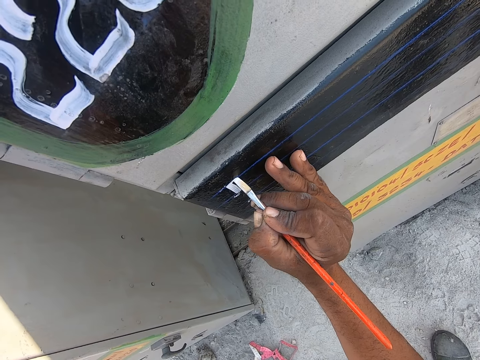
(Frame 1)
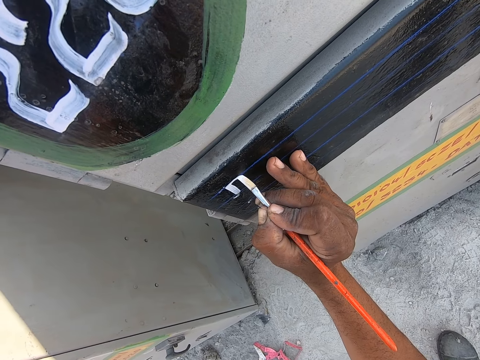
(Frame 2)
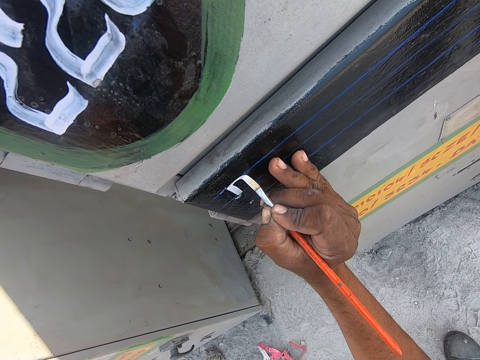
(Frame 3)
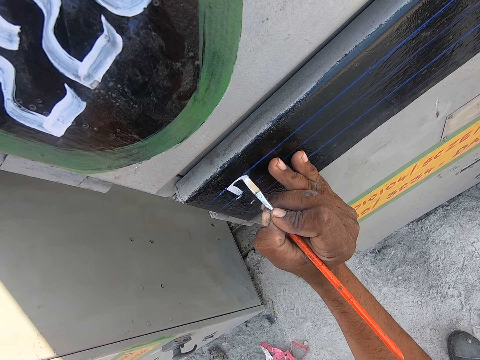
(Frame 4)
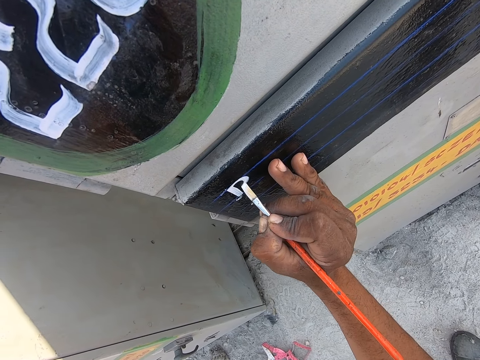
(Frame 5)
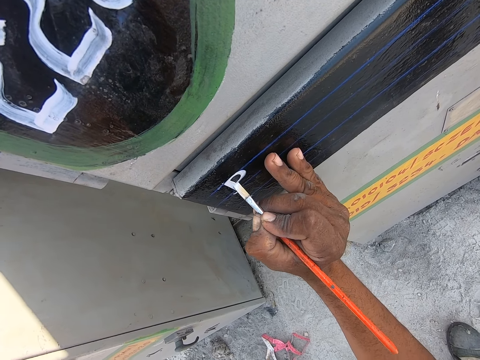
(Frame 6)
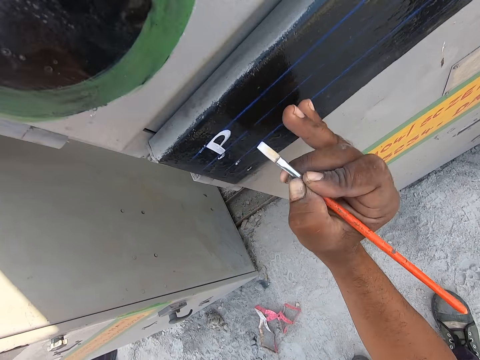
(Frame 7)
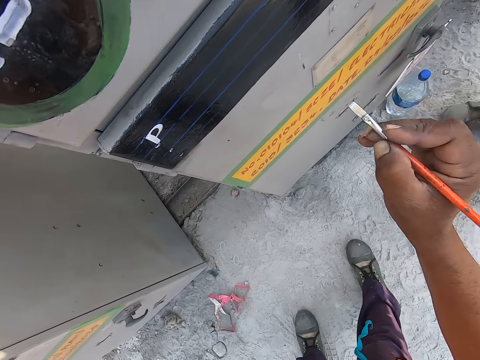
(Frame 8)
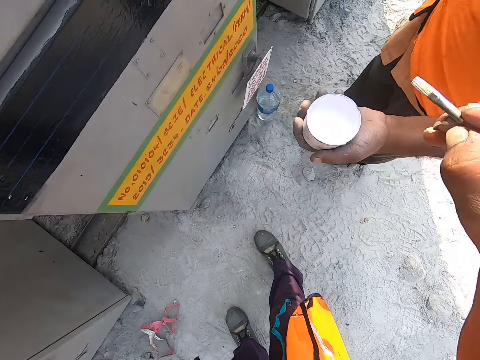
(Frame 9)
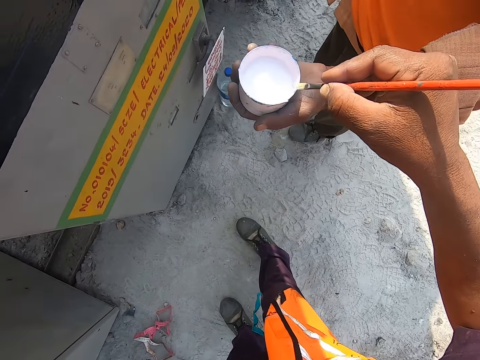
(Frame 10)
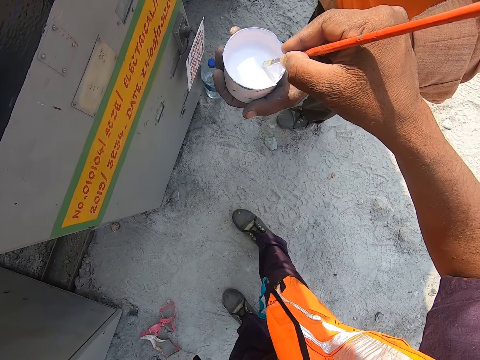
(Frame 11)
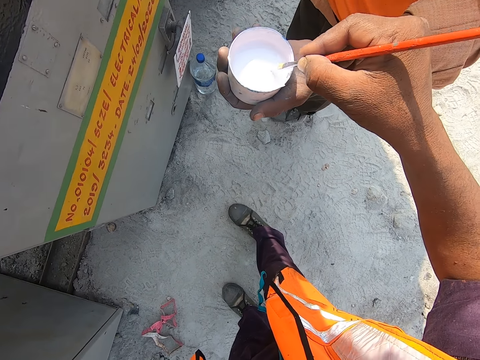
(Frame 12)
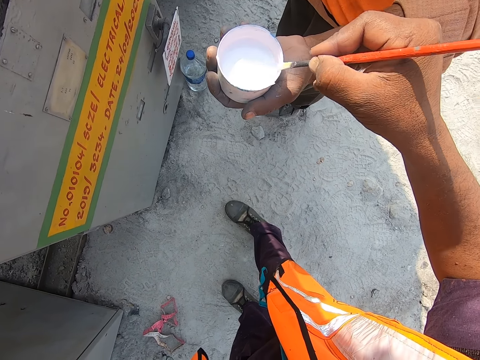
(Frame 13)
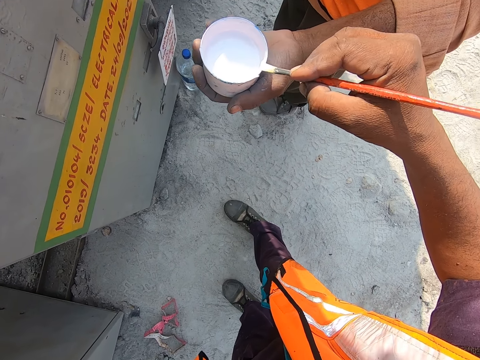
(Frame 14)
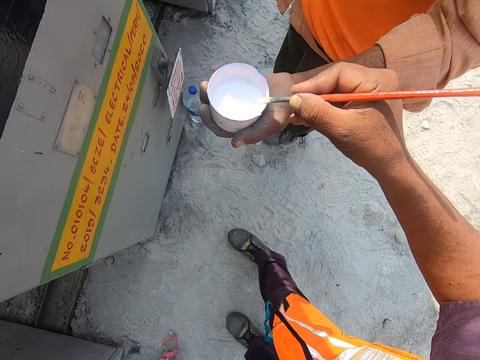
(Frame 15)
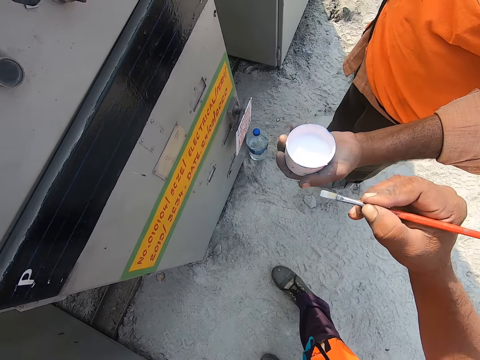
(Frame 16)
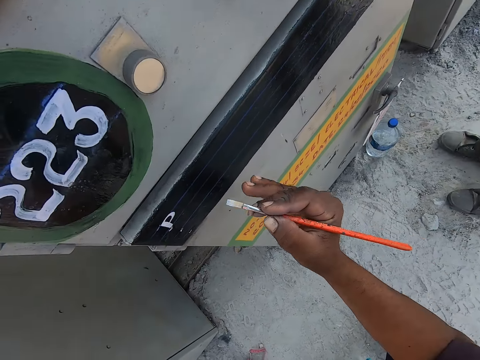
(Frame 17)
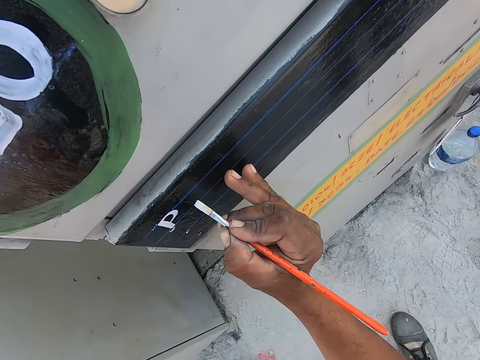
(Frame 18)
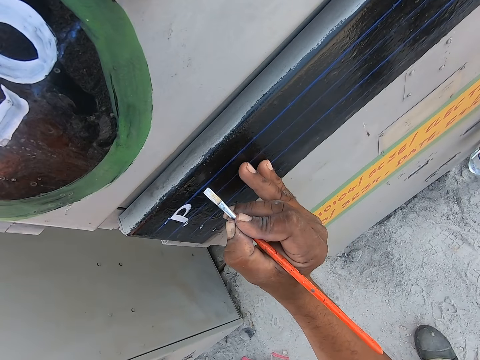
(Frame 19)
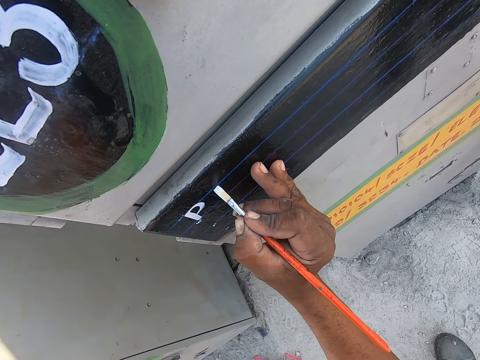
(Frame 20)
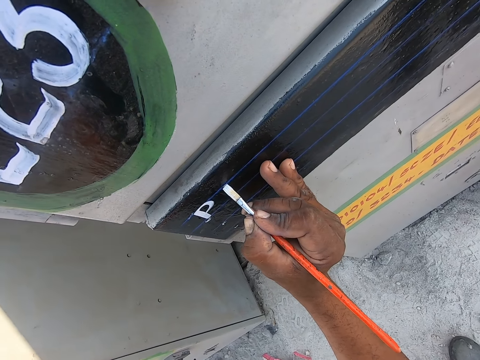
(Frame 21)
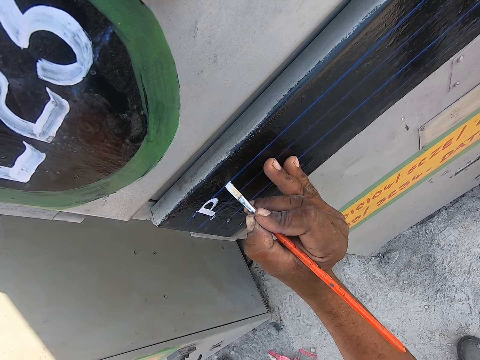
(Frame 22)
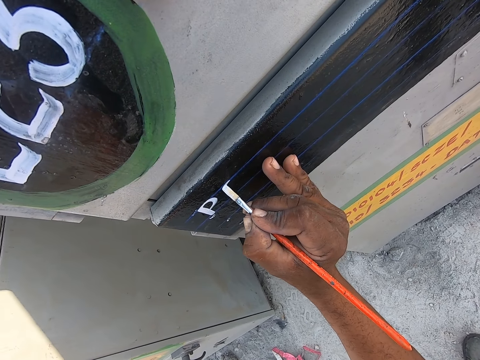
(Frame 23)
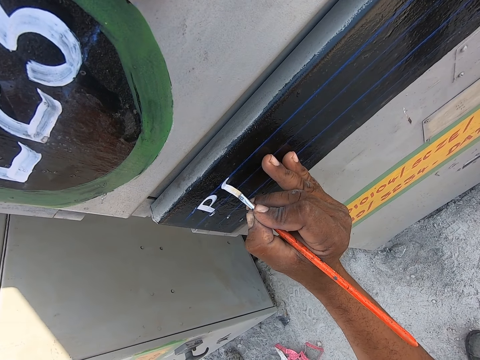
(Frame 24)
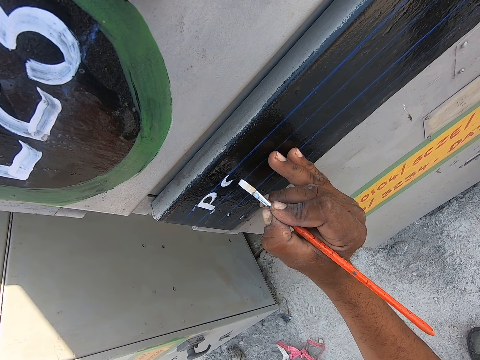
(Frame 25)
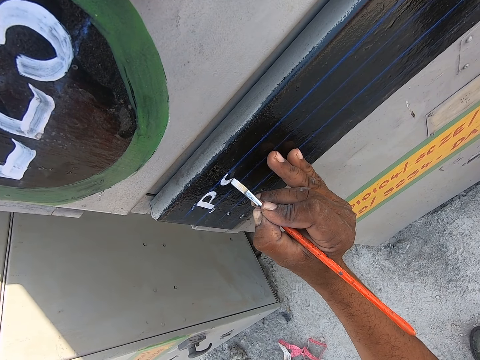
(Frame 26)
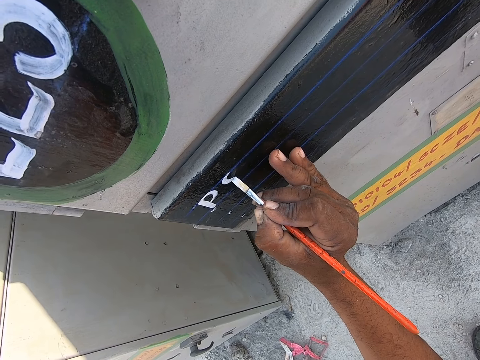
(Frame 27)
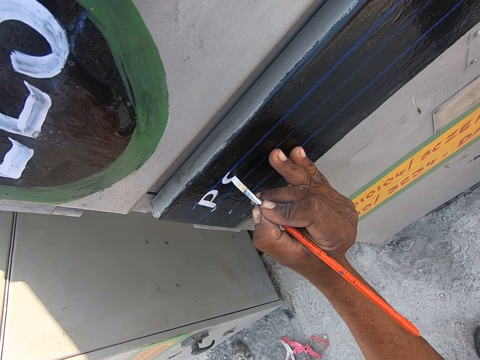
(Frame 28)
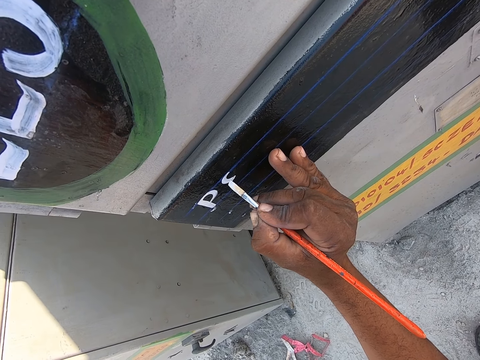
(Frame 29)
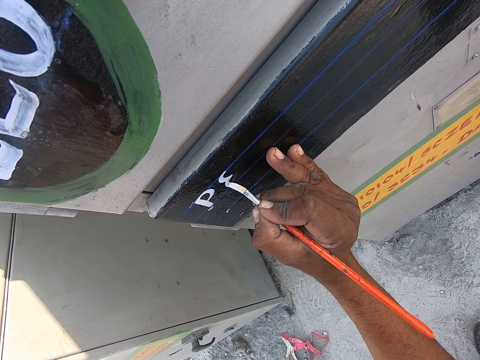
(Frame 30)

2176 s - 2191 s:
The camera wearer takes paint from the painting can. They insert a paintbrush in paint from a person. They paint the pump starter machine with the paintbrush.

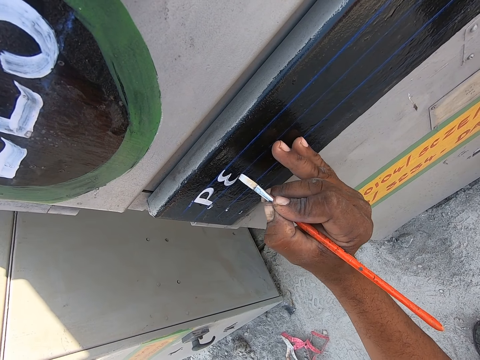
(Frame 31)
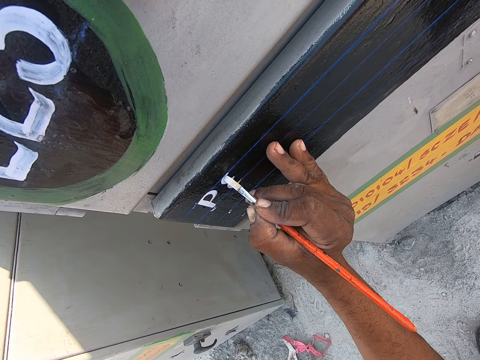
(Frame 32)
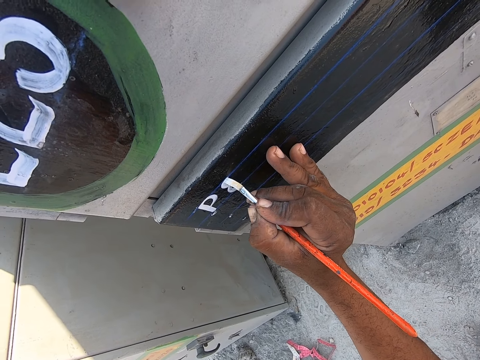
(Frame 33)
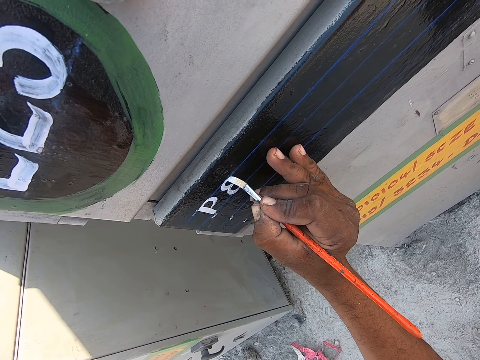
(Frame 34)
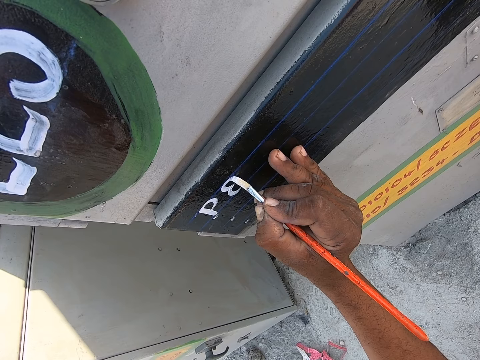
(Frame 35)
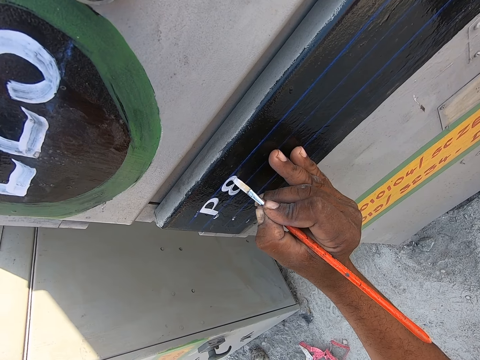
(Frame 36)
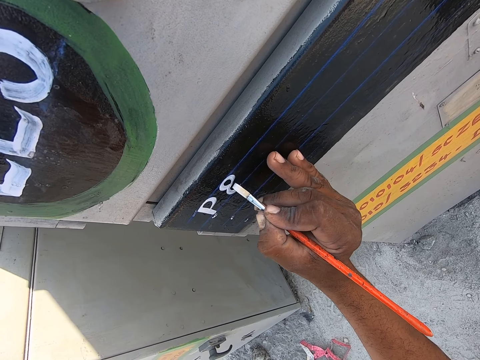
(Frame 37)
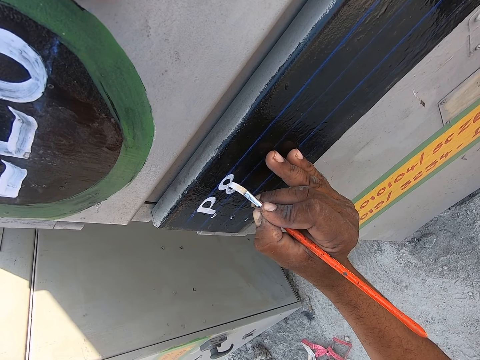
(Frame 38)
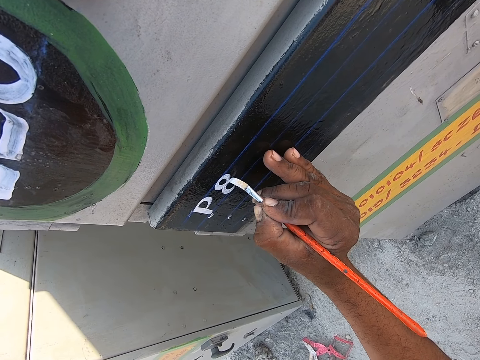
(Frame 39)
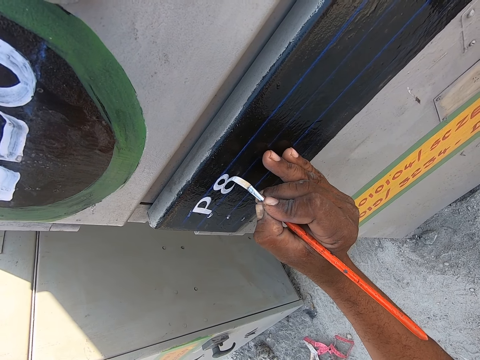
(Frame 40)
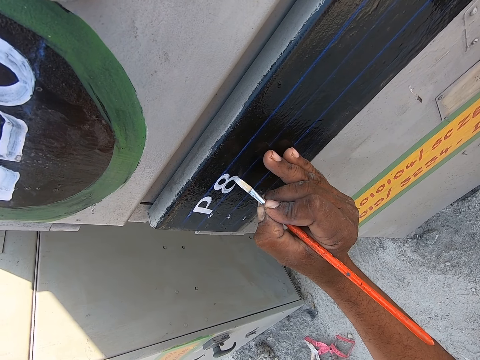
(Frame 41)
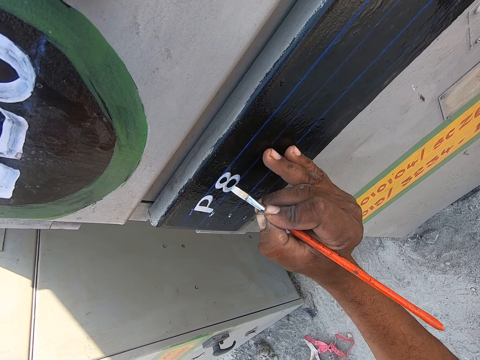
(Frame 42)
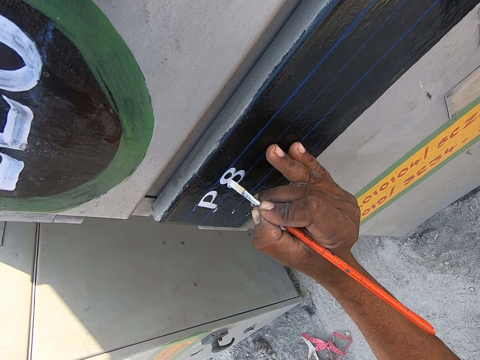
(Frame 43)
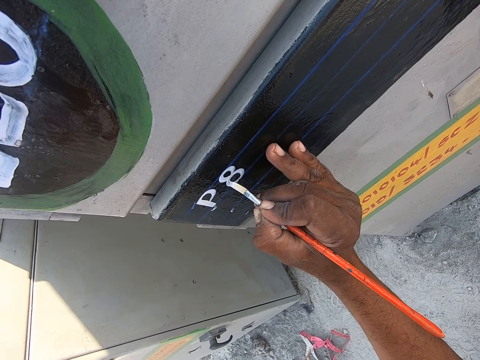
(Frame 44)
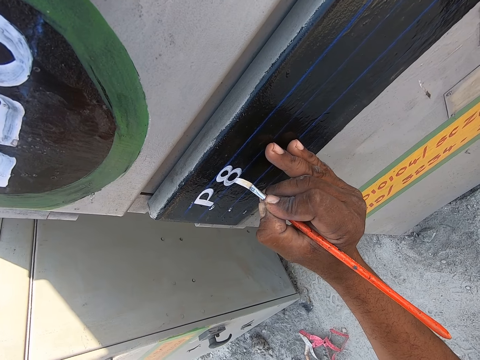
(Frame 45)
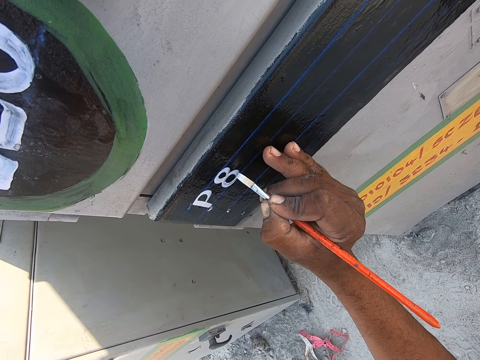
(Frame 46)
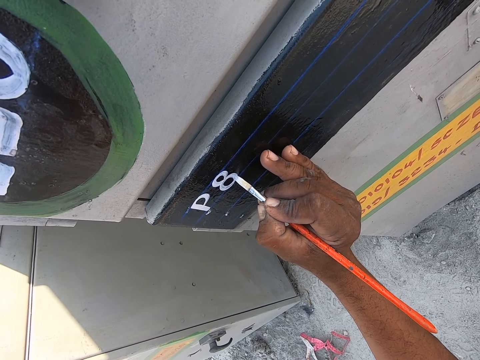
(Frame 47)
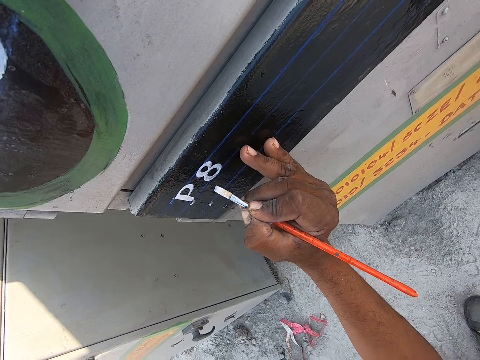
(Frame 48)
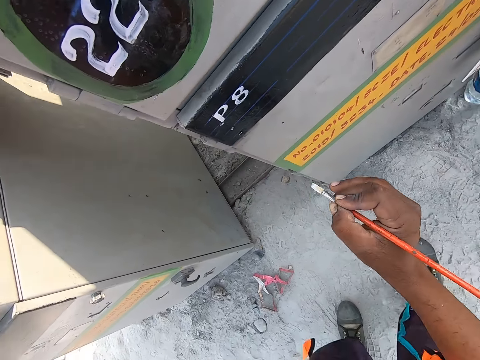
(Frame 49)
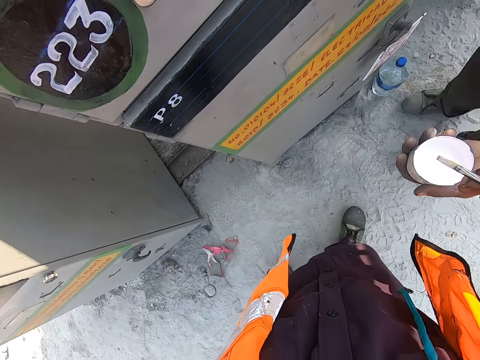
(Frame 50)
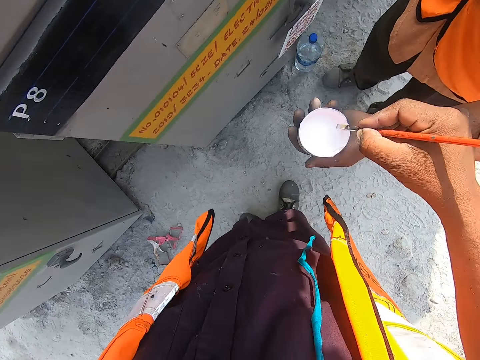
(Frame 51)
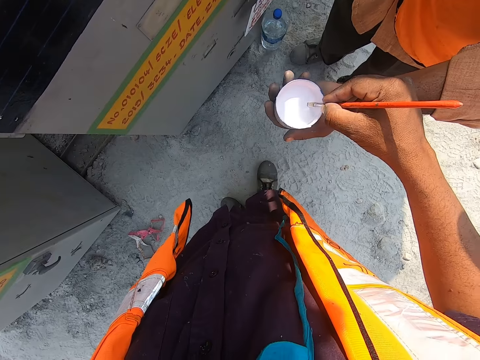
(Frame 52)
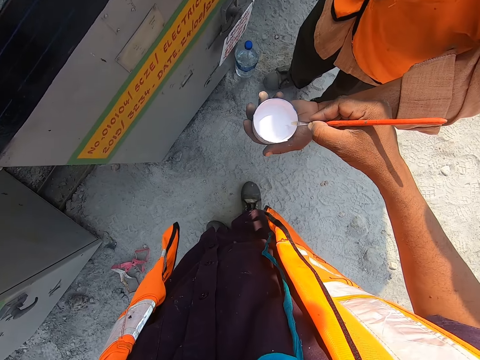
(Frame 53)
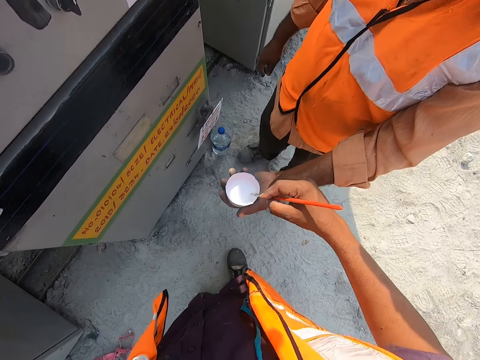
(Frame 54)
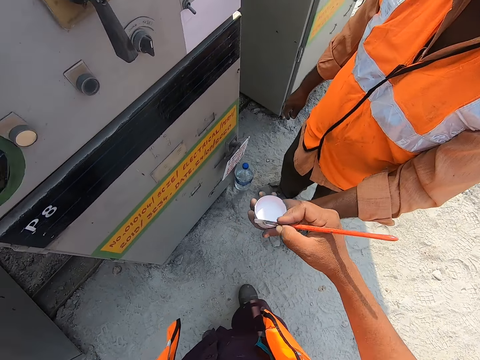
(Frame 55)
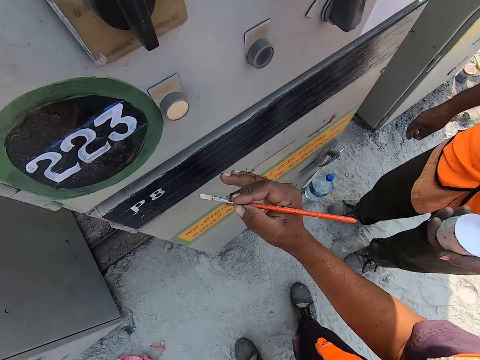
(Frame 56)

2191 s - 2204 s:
The camera wearer takes paint from the painting can. They insert a paintbrush in paint from a person.
